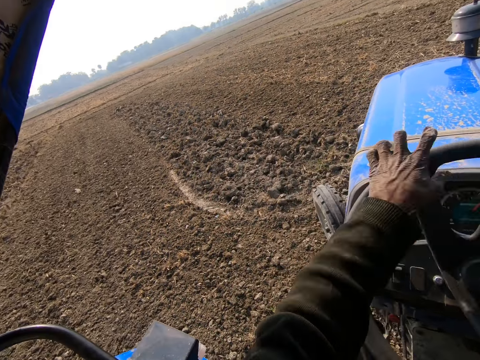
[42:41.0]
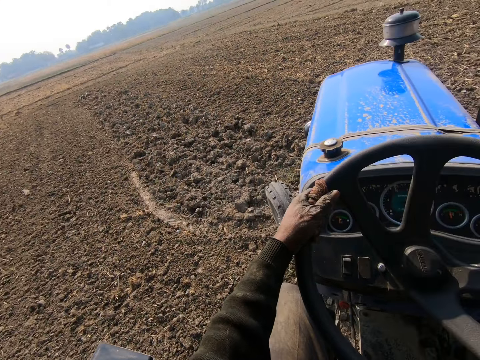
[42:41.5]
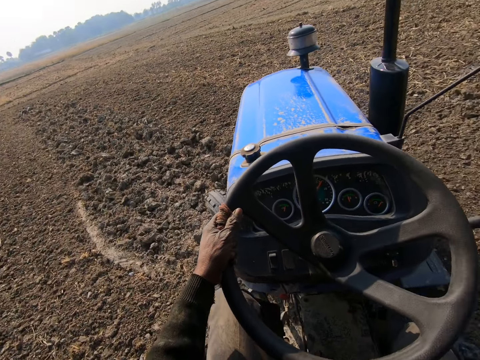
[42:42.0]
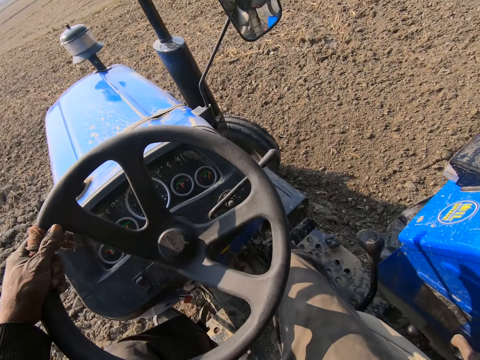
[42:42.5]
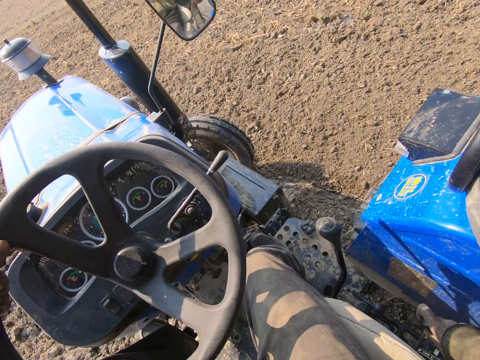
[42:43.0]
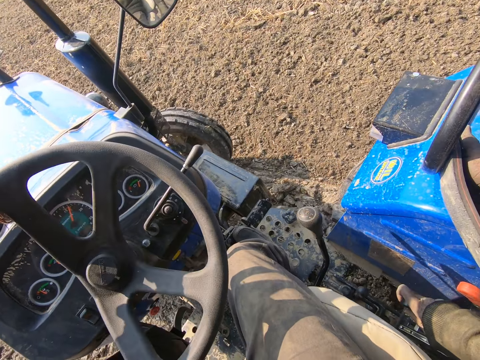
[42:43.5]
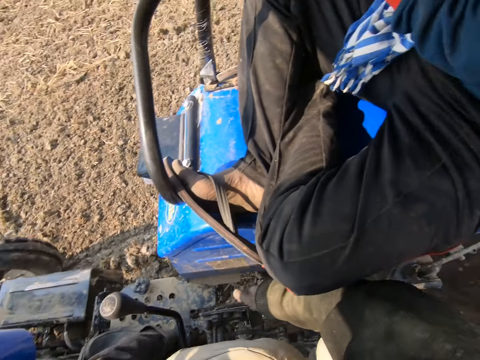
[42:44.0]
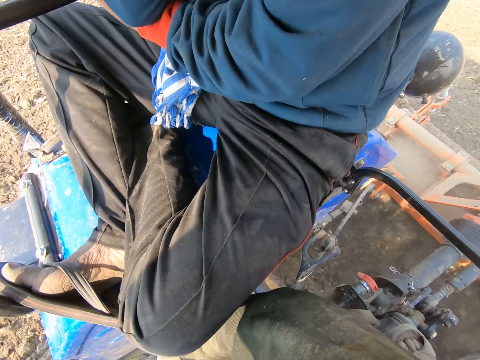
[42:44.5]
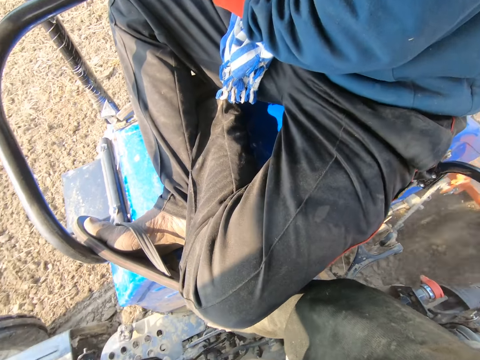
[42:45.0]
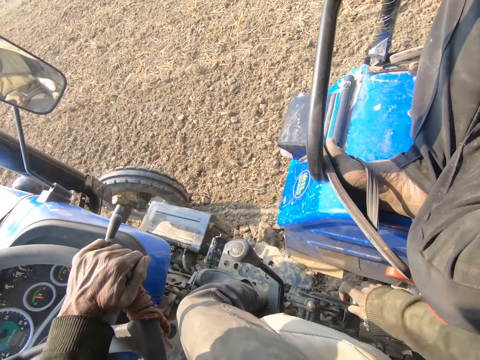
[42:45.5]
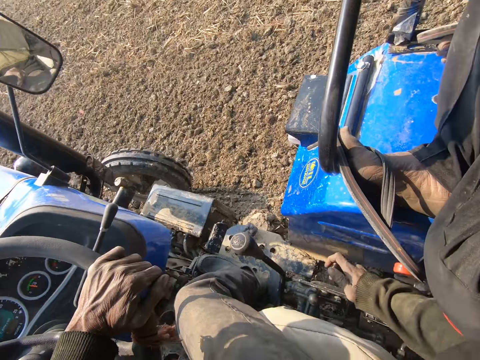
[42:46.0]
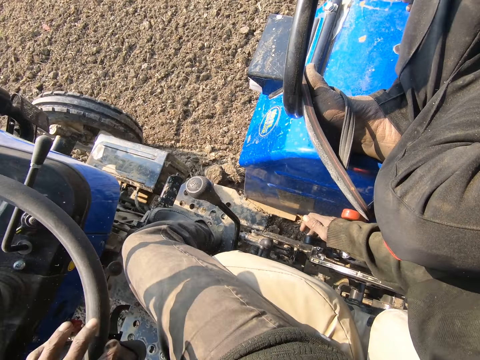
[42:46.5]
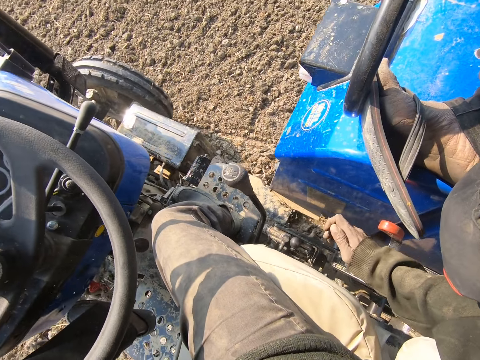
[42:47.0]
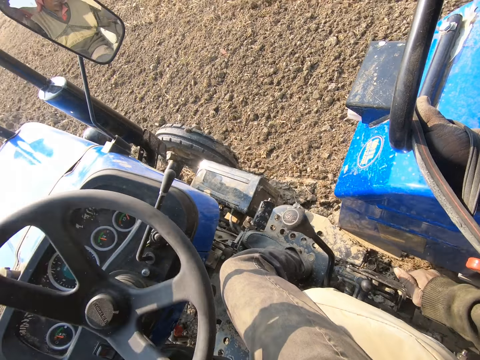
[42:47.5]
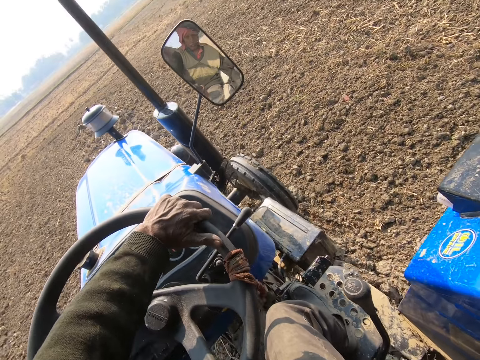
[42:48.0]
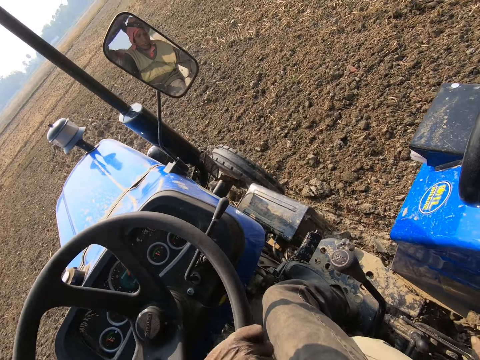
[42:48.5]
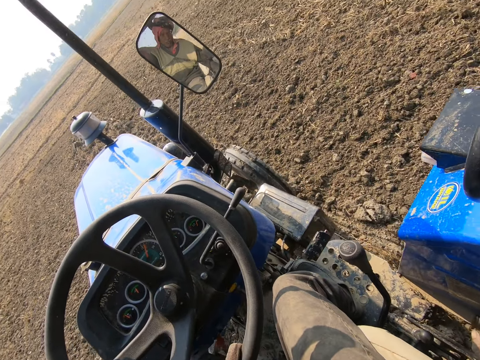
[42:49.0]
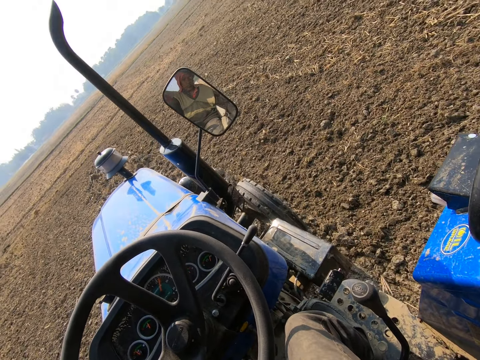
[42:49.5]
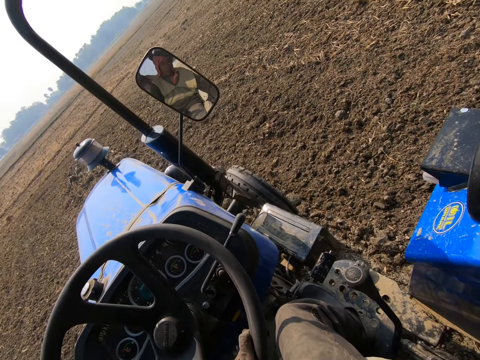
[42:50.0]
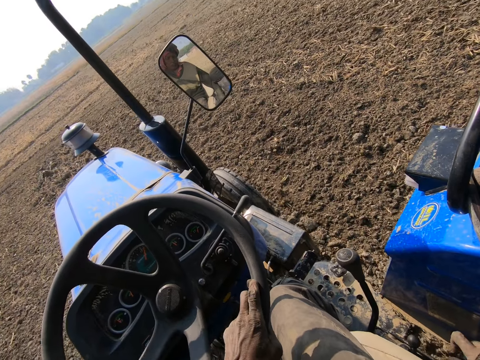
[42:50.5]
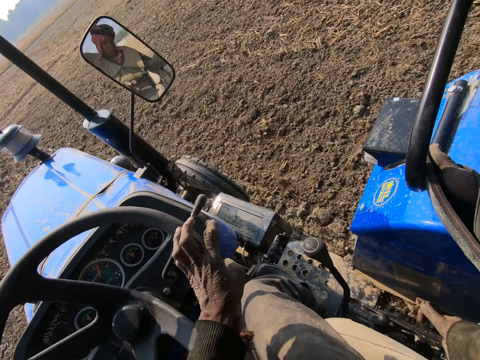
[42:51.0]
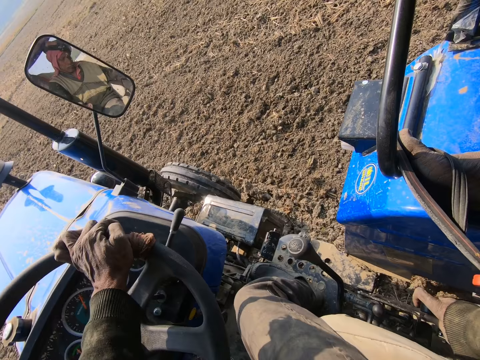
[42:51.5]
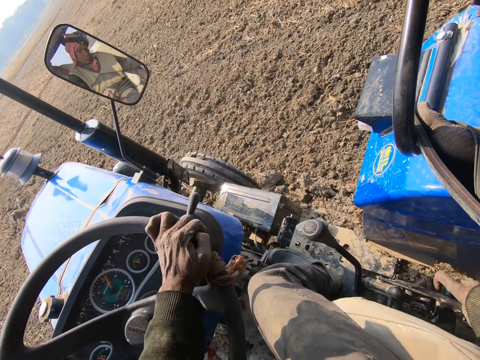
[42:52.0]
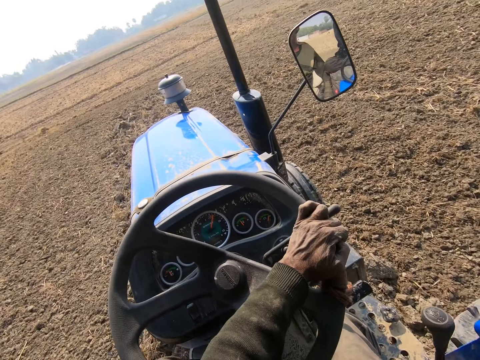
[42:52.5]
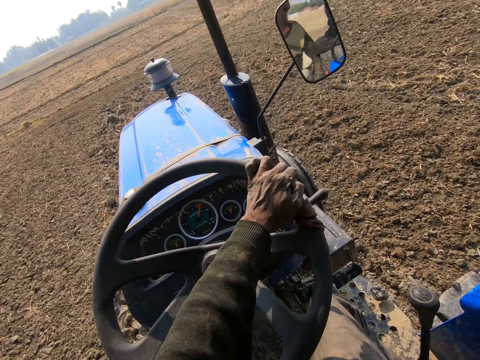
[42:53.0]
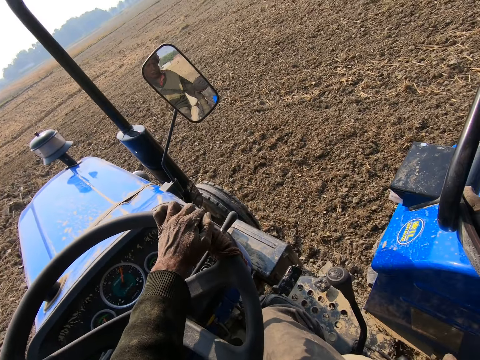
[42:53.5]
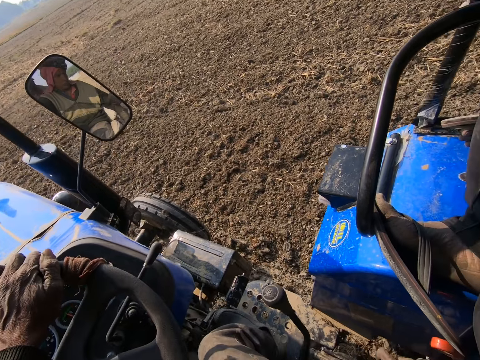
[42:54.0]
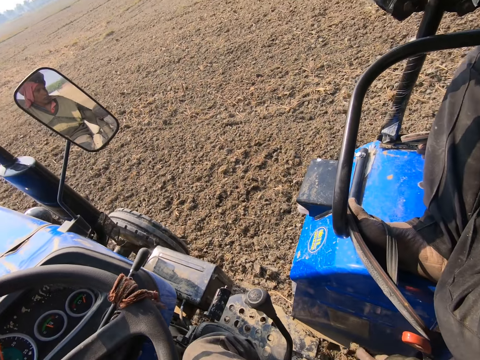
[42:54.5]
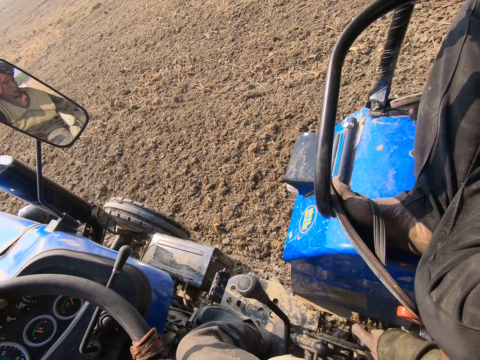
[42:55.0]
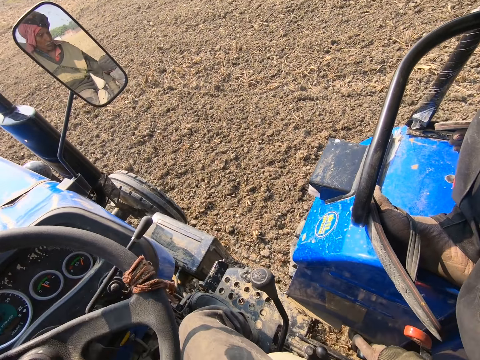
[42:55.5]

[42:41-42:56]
The camera wearer looks back. They touch the handbrake. They drive the tractor.

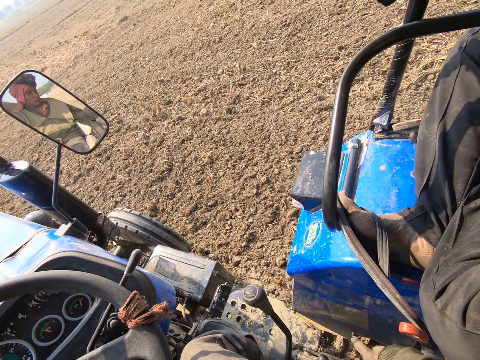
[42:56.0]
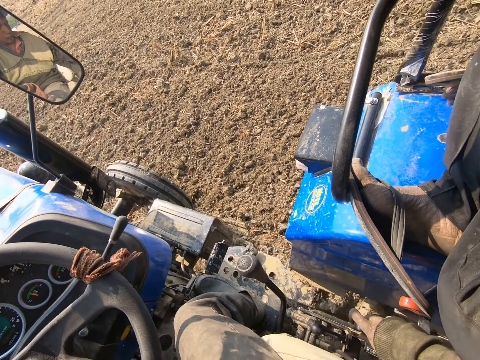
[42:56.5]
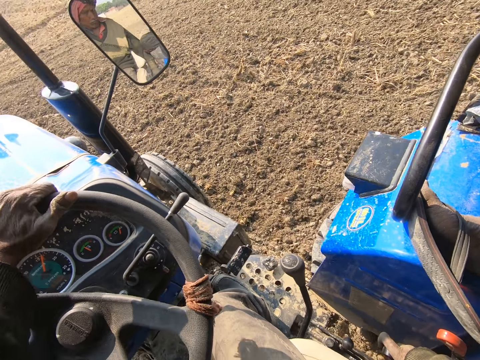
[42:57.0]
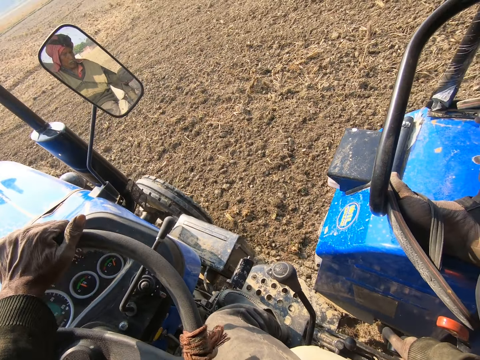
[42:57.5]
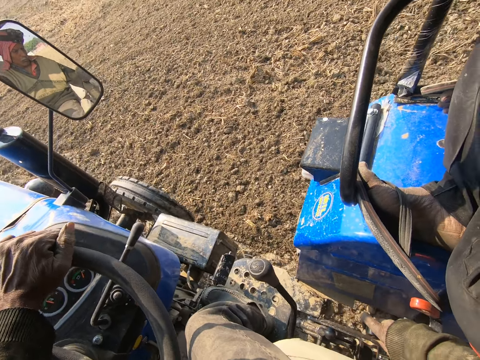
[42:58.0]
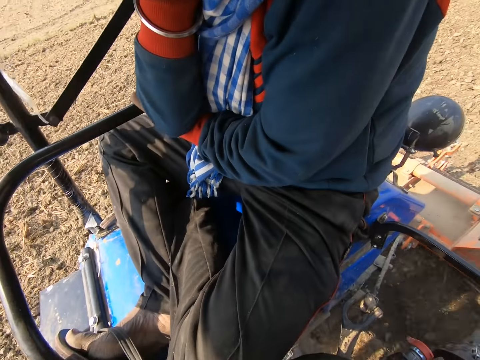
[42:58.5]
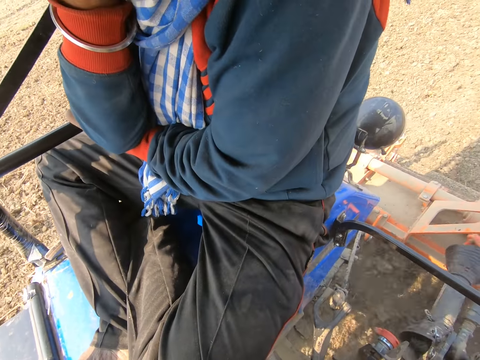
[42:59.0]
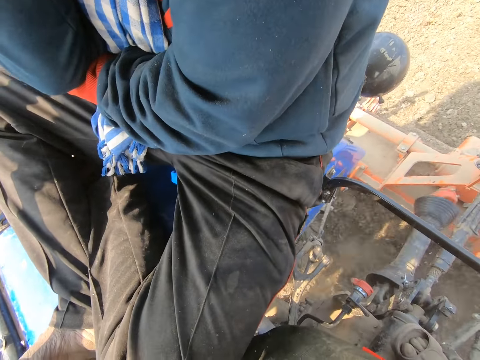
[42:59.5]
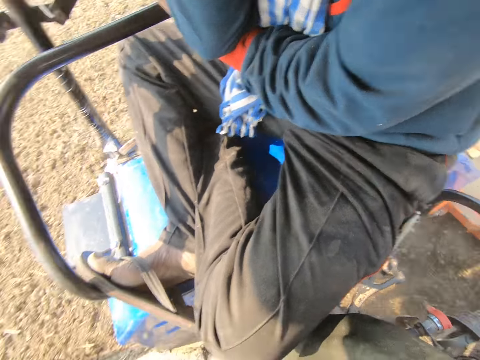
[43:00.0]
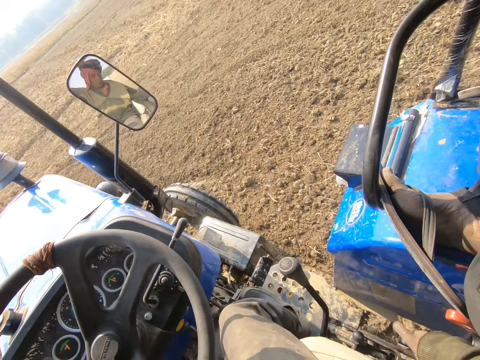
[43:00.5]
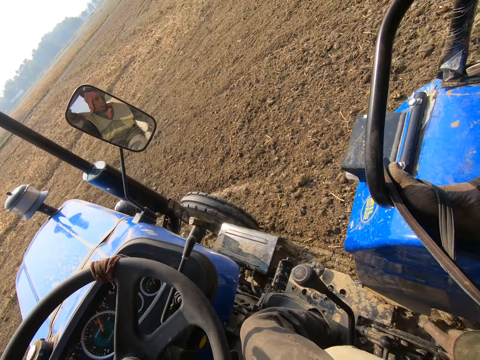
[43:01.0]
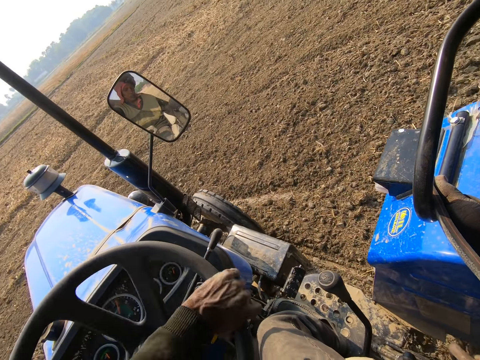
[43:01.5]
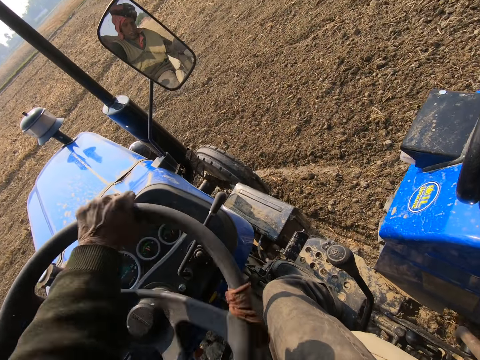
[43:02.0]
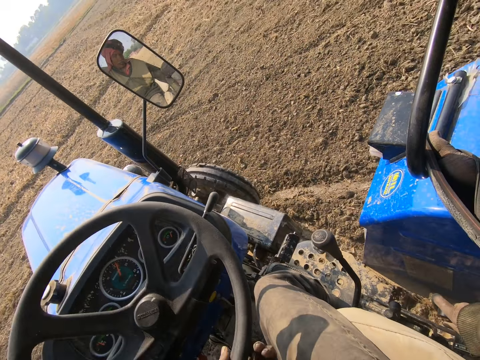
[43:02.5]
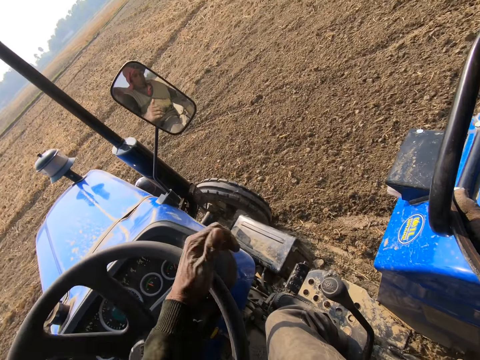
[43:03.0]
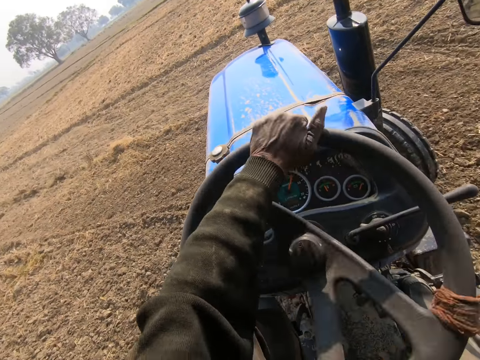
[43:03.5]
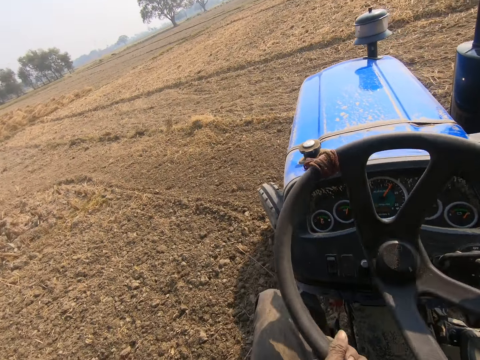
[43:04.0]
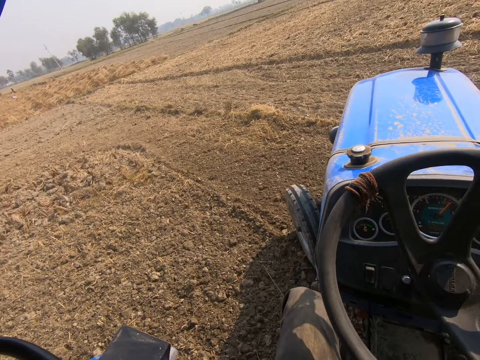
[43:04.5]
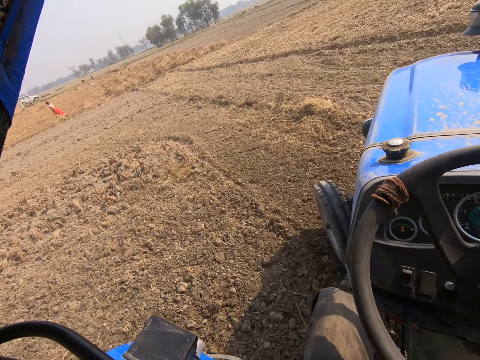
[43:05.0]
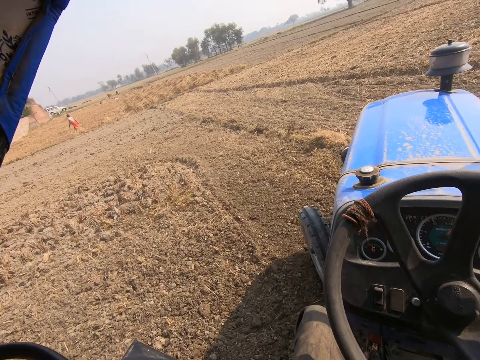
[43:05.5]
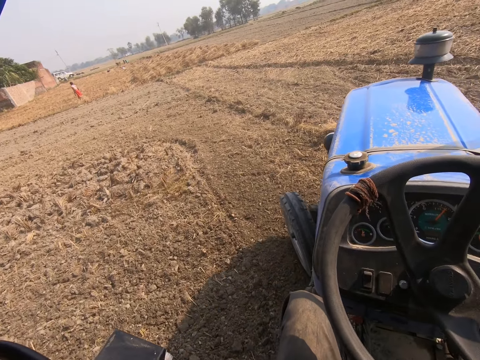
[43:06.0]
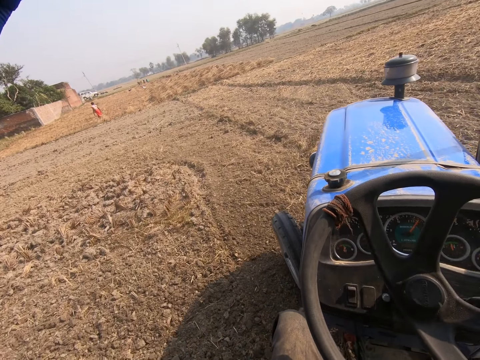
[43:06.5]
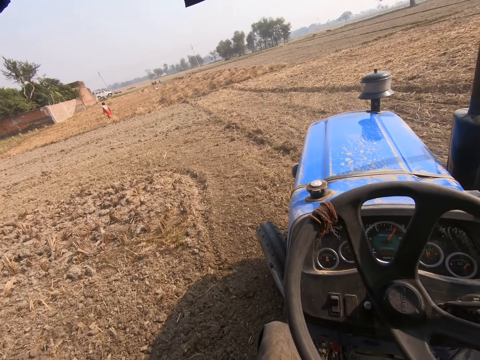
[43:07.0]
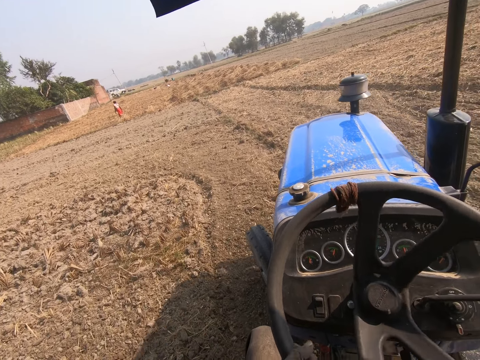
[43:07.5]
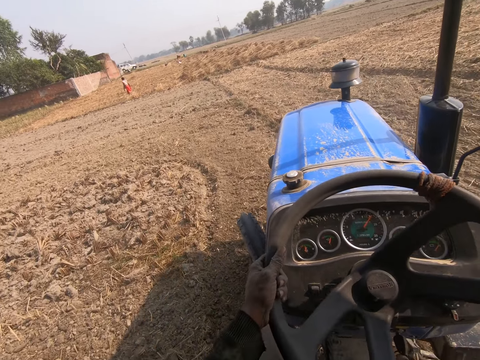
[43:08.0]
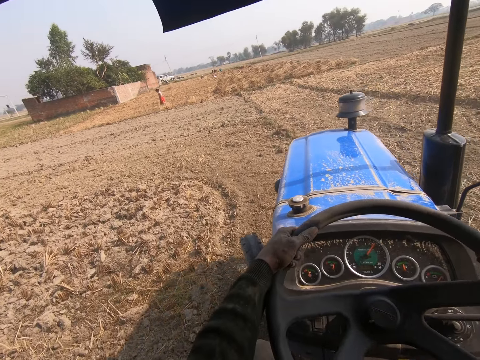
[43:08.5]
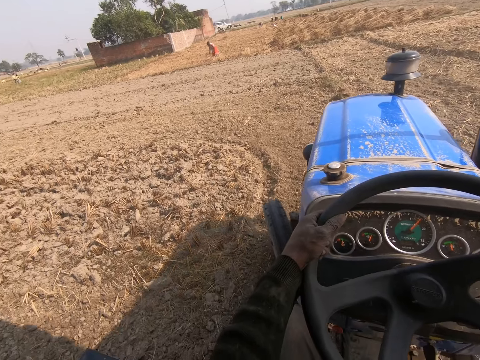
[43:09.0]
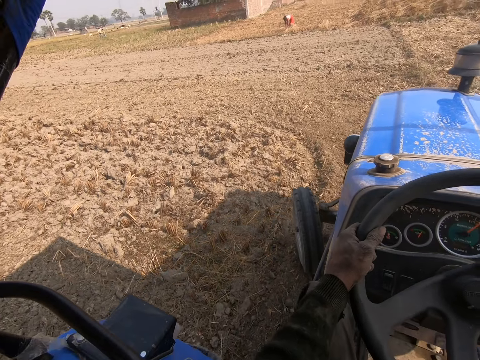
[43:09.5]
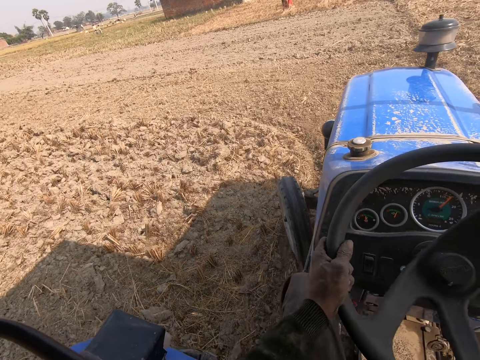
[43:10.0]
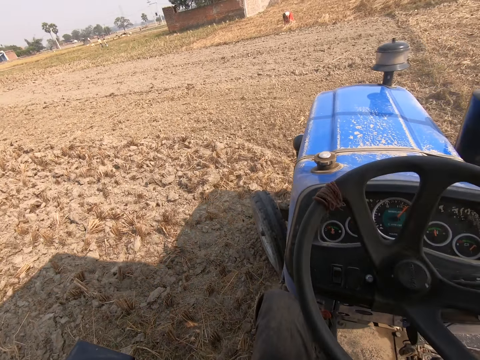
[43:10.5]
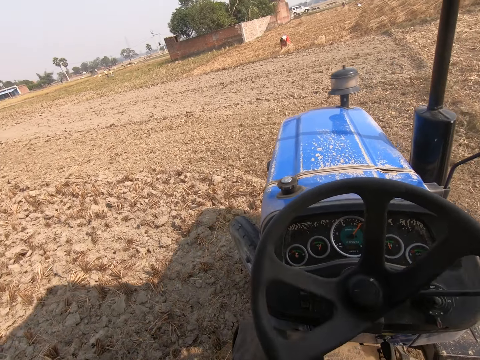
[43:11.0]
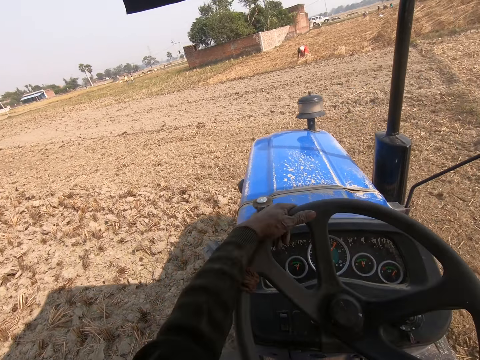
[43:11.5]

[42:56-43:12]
The camera wearer looks back. They drive the tractor.
